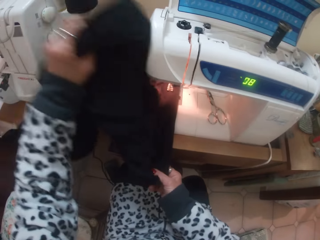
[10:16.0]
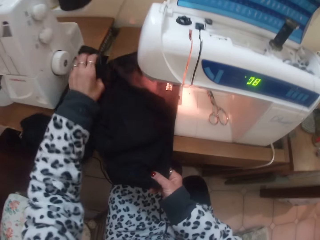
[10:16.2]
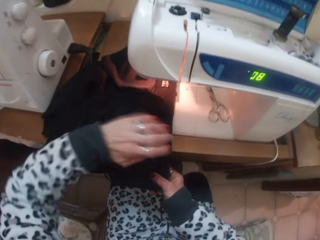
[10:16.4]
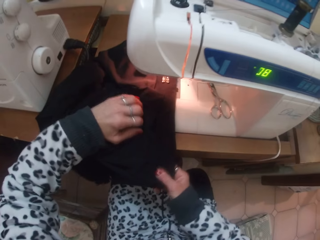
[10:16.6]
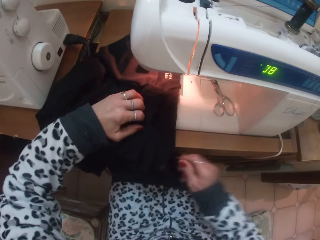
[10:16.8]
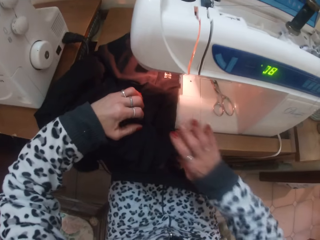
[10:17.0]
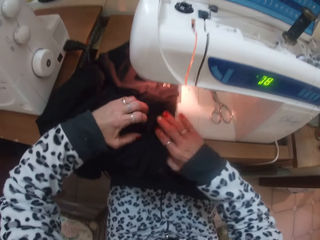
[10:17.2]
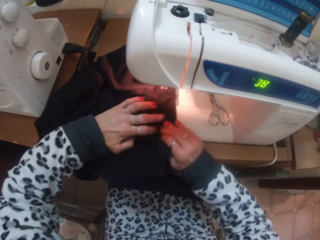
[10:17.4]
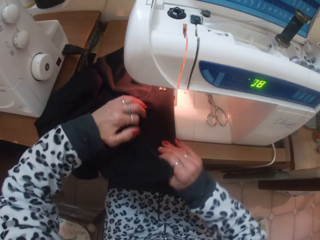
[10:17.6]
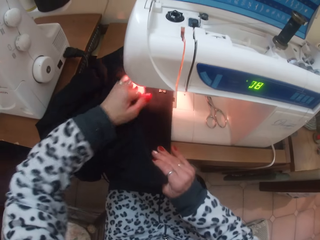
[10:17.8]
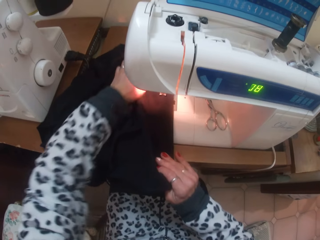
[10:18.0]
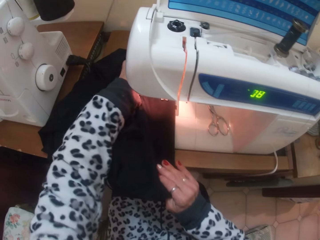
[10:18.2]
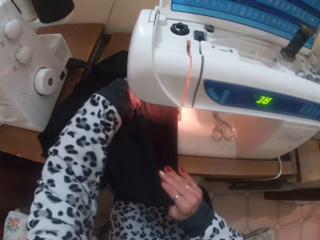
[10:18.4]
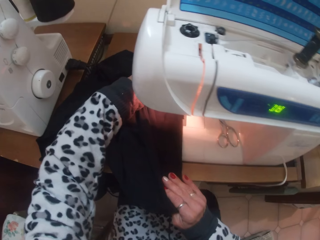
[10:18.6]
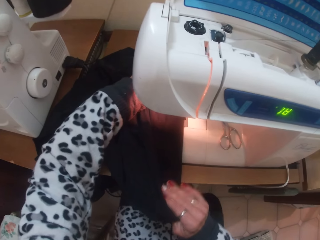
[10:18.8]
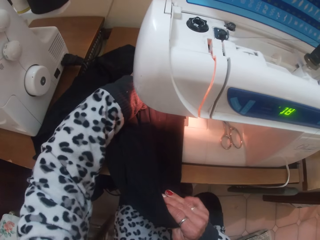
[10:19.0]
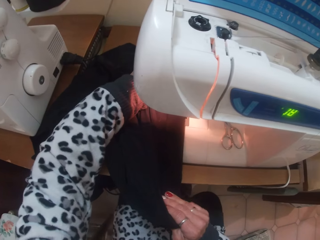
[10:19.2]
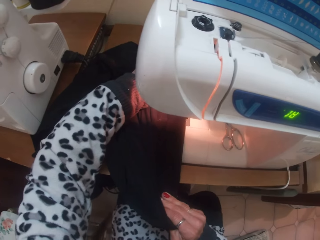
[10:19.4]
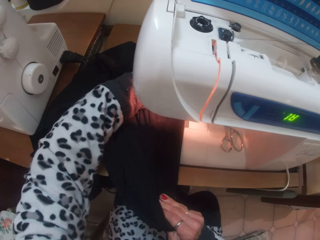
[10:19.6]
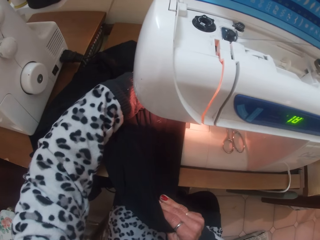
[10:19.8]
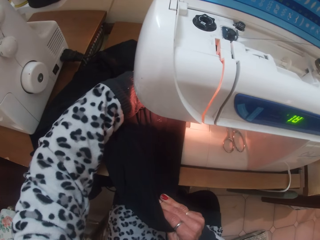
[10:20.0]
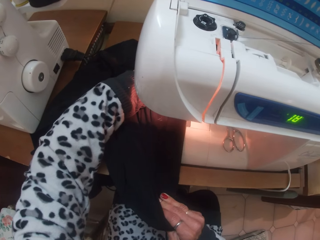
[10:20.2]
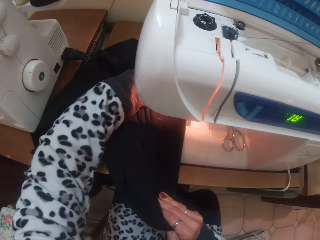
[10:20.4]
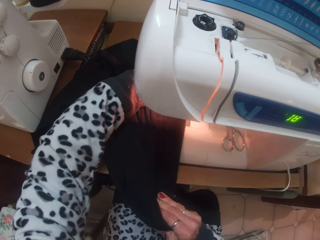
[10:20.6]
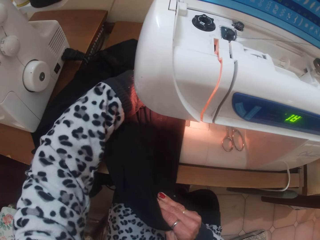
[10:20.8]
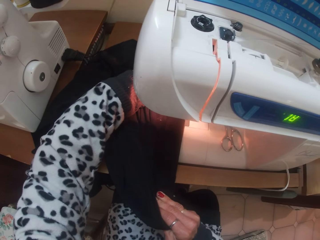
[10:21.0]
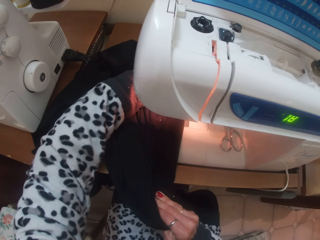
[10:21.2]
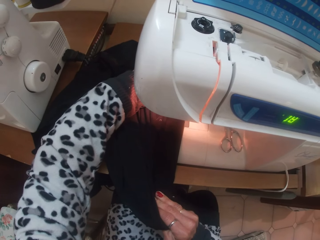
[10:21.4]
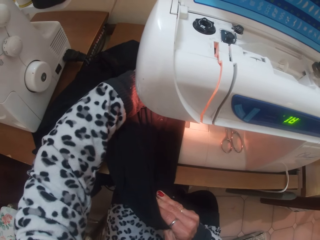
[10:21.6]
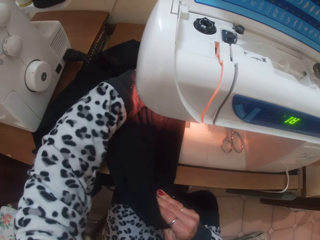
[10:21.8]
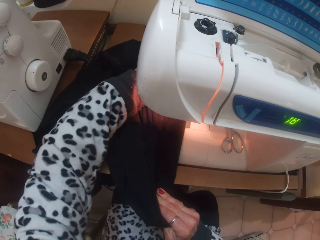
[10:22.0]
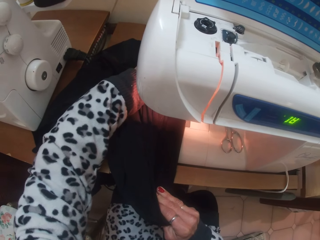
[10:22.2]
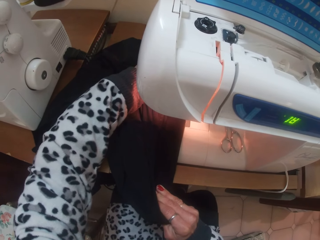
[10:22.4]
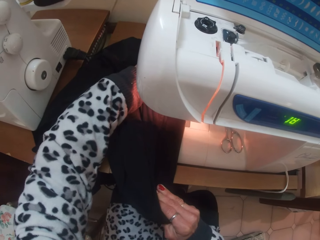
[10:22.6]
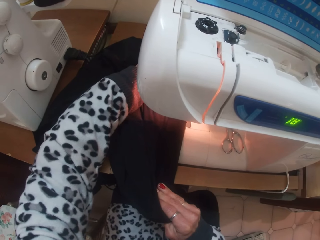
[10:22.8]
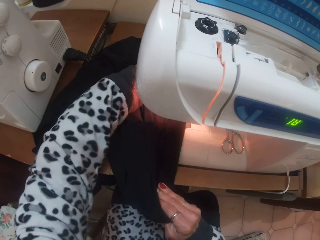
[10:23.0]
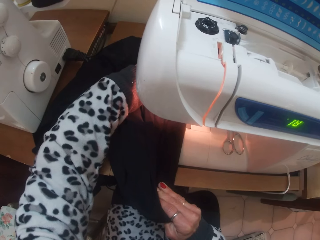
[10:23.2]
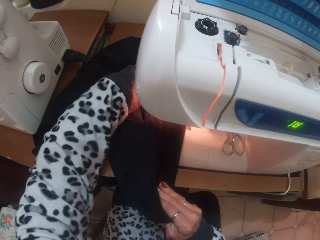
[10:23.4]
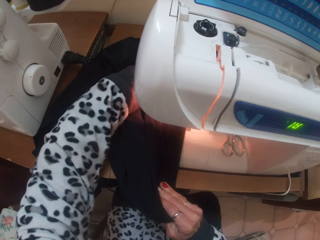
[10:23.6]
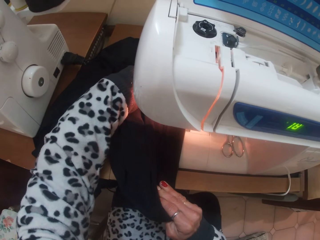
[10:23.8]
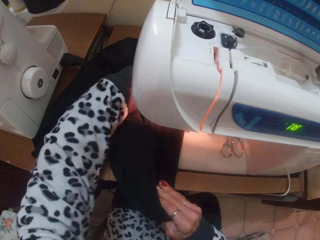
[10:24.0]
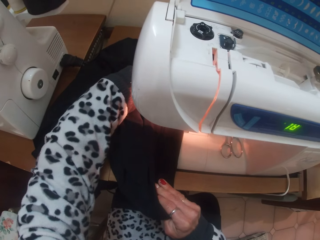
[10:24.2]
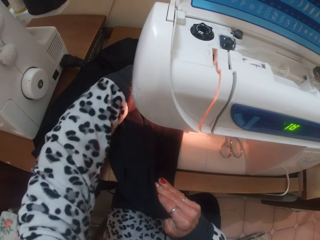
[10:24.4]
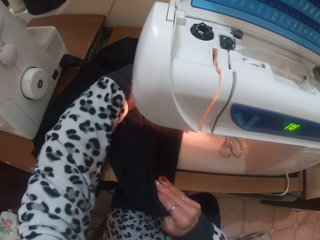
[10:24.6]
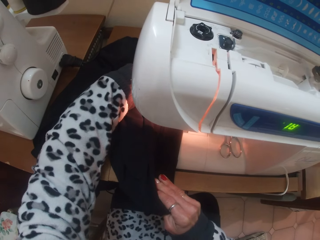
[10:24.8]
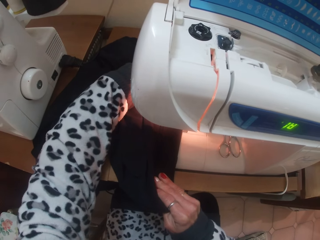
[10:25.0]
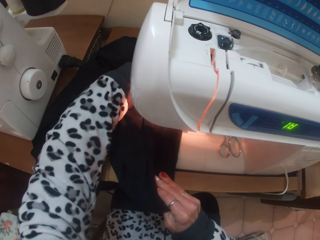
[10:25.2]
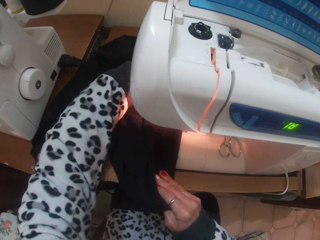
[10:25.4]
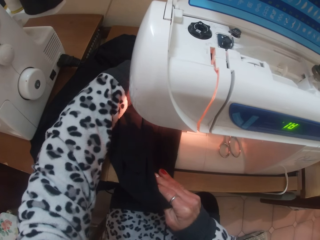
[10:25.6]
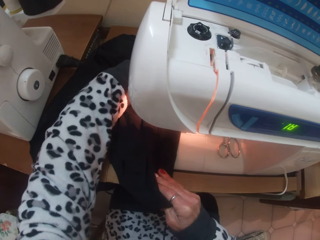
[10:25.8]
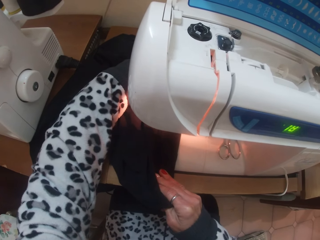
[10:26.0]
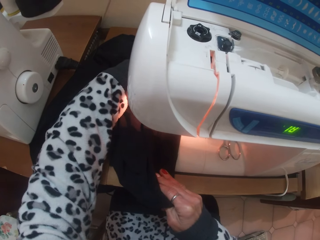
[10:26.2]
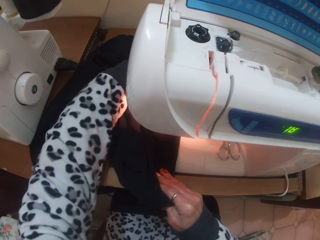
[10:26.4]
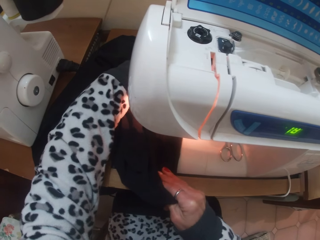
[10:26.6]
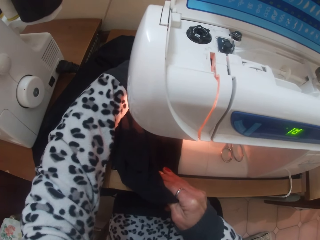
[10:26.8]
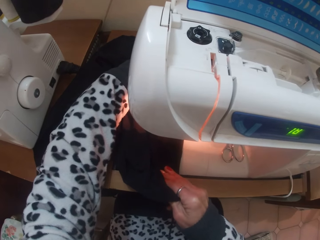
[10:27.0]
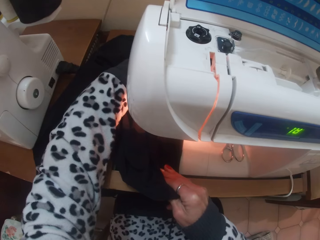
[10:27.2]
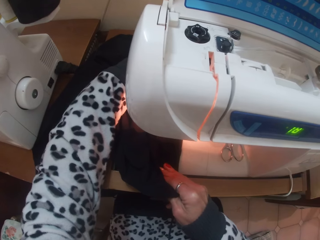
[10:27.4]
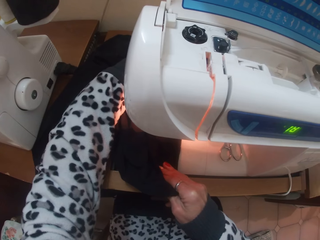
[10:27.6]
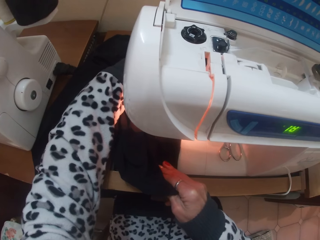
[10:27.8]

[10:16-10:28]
The camera wearer adjusts the skirt with her left hand. She sews the skirt with the electric sewing machine.

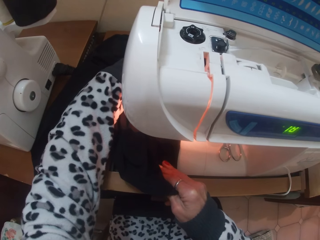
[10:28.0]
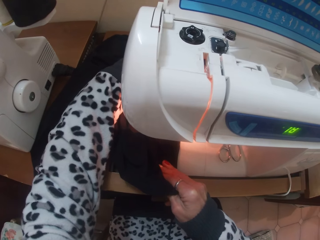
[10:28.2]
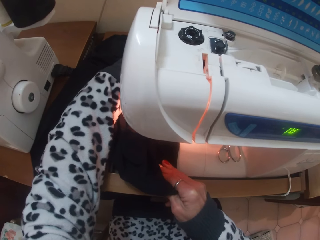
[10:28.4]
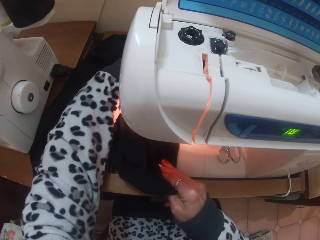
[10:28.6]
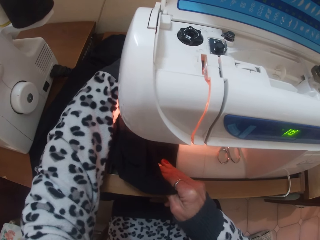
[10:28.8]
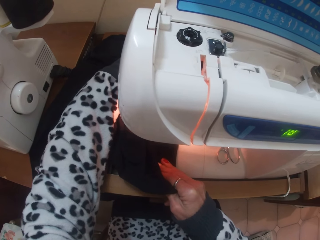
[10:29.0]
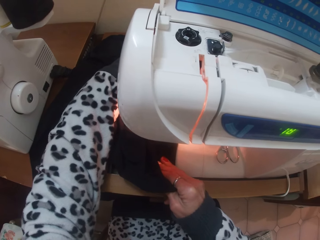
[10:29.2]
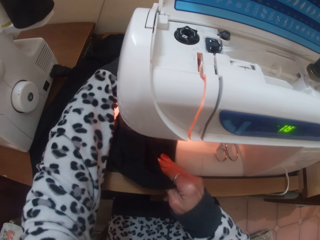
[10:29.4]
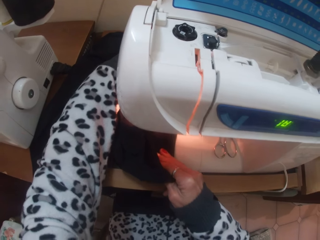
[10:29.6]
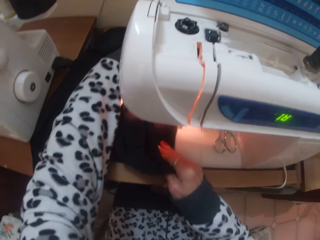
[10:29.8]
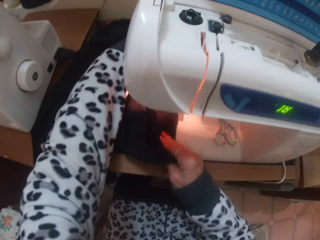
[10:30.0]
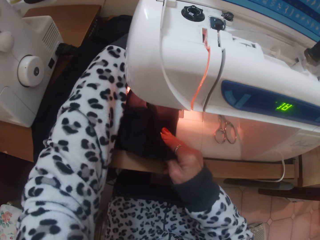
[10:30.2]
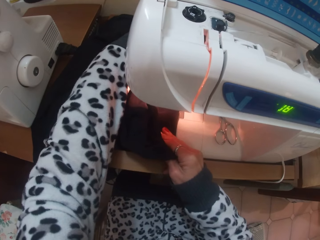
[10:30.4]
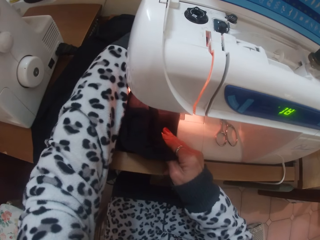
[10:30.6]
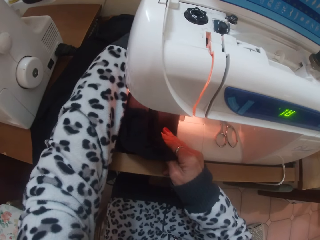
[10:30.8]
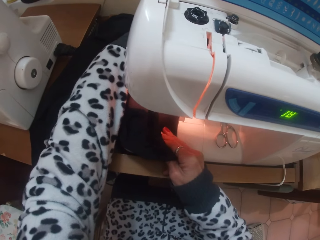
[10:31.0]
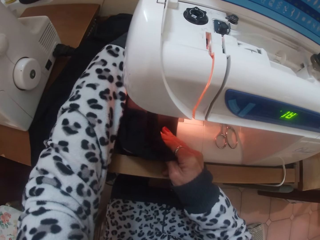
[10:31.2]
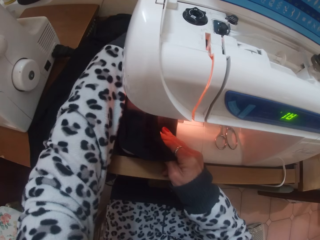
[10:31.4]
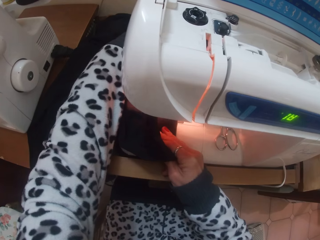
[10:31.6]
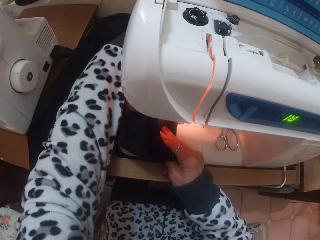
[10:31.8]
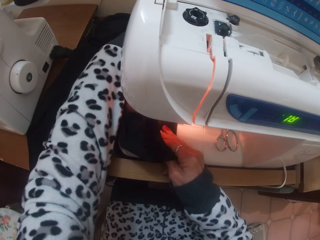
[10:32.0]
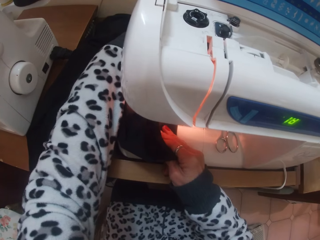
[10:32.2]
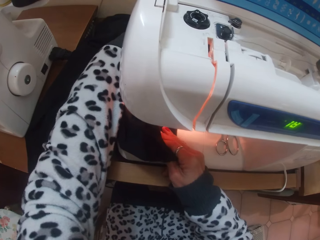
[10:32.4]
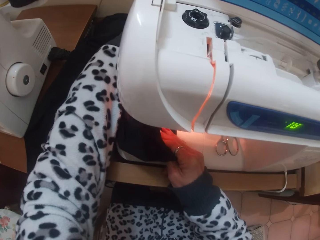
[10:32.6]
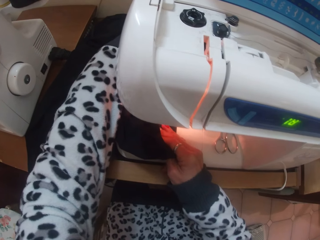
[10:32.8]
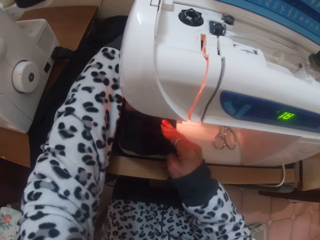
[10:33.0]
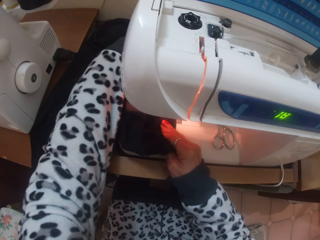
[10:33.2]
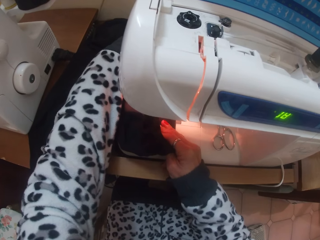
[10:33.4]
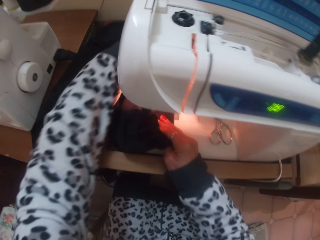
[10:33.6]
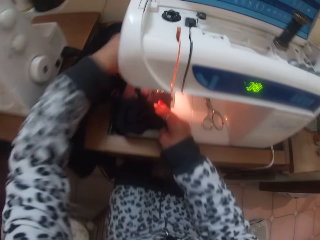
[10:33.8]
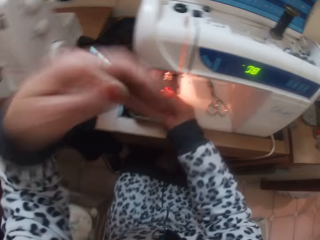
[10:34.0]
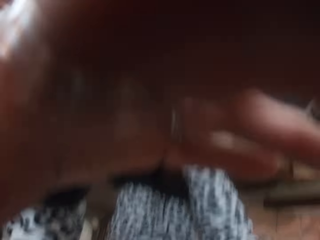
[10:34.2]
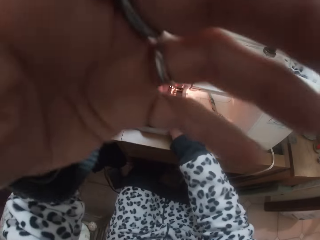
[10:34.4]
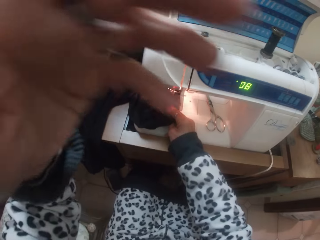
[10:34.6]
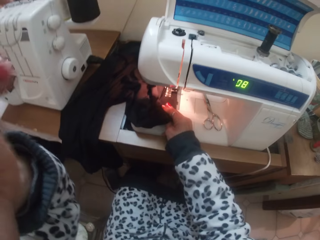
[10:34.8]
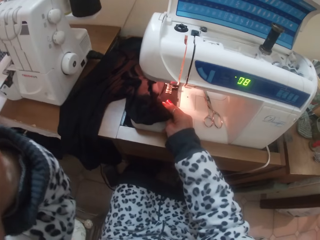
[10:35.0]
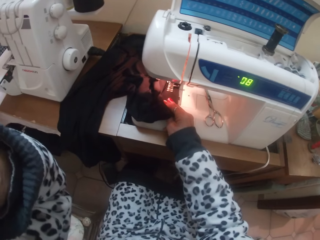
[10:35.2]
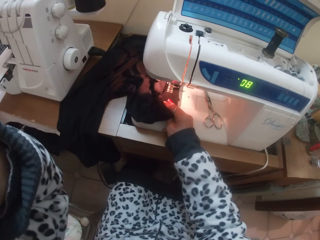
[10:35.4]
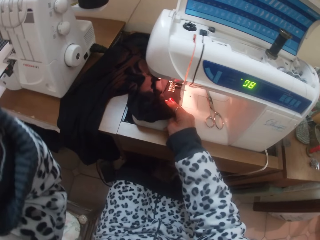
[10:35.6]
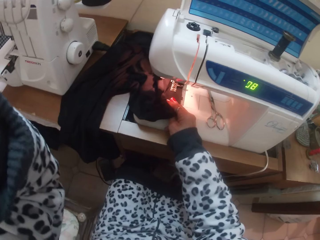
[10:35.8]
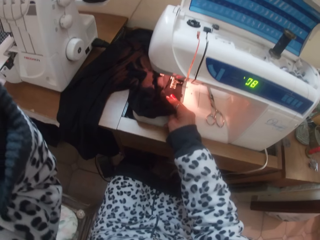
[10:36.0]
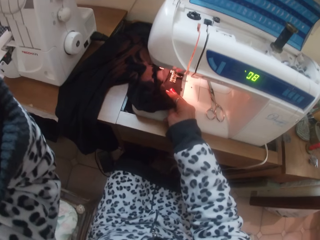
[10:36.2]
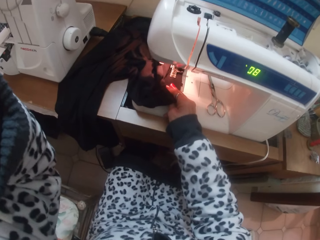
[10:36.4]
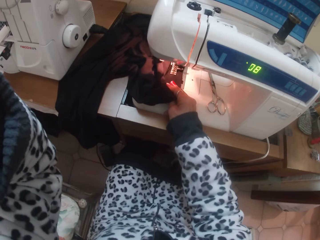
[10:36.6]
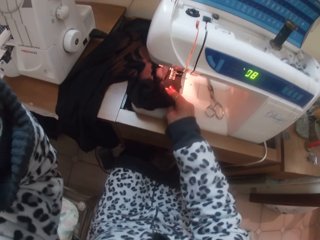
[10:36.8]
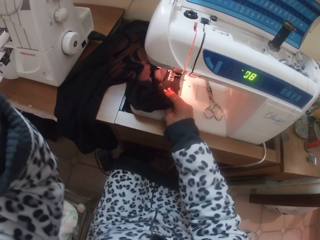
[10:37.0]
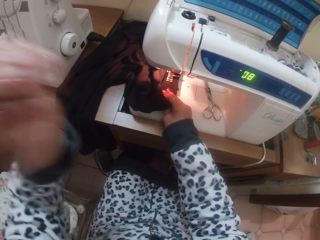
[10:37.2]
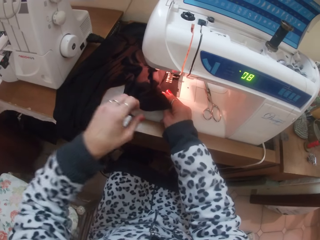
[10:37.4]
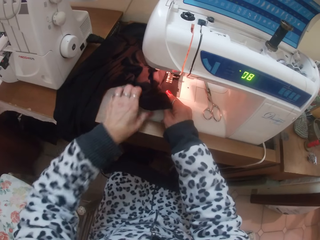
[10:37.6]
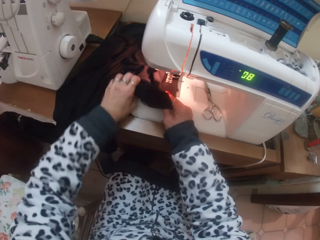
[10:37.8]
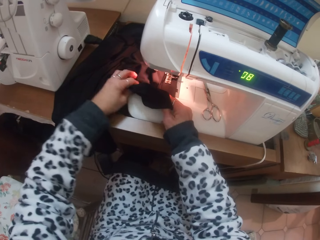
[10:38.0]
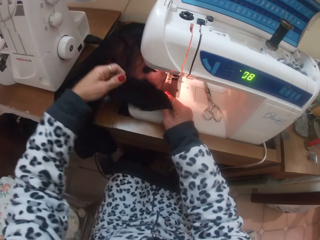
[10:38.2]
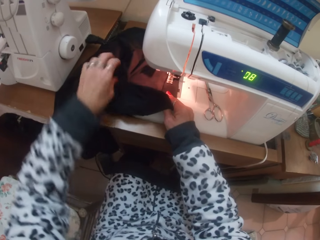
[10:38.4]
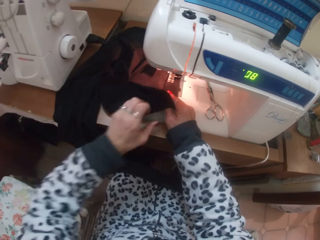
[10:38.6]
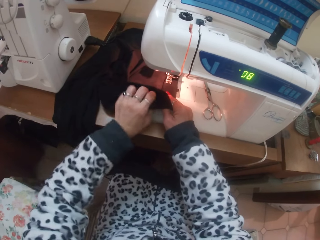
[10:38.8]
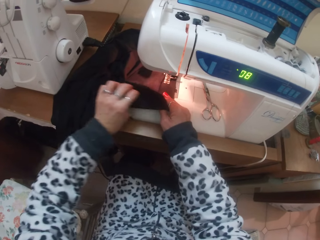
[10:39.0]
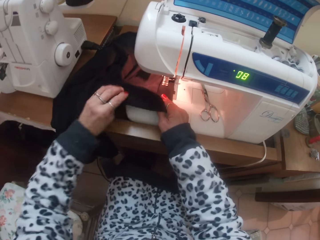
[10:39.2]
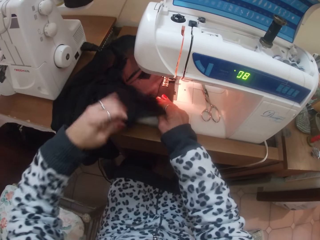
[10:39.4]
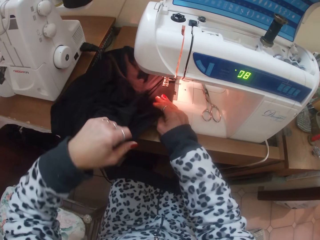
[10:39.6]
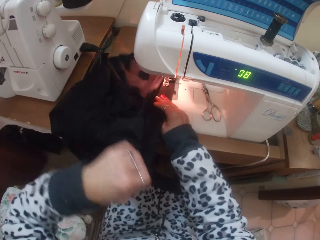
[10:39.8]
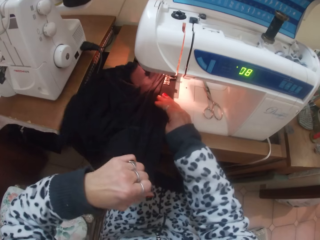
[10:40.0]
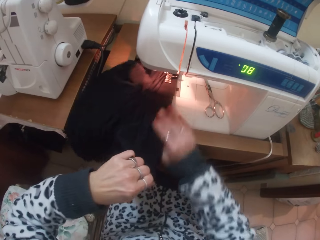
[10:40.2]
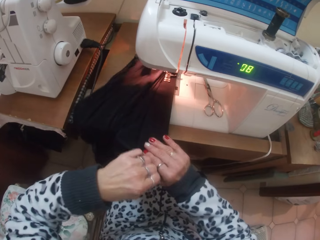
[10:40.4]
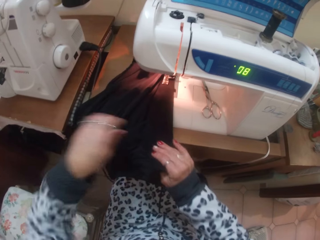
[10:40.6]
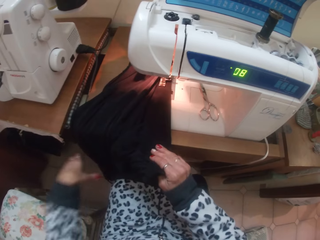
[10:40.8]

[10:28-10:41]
The camera wearer touches her face with her left hand. She raises her hand. She adjusts the skirt with her left hand.
